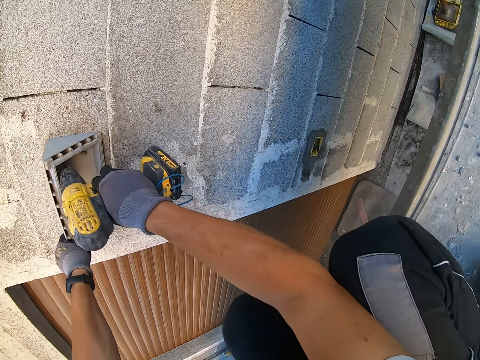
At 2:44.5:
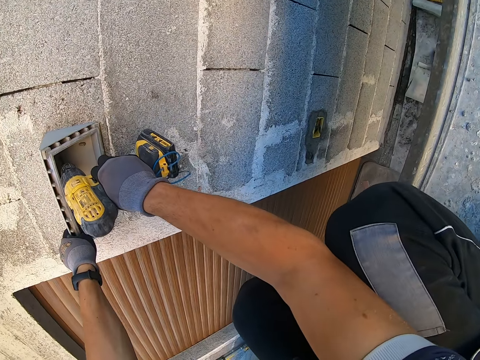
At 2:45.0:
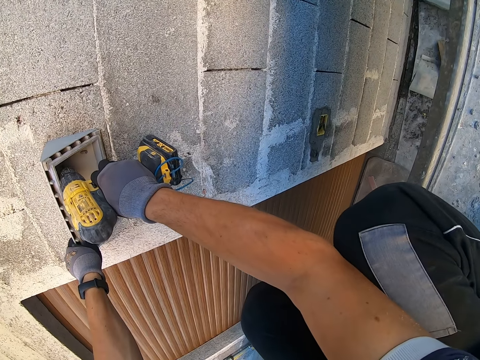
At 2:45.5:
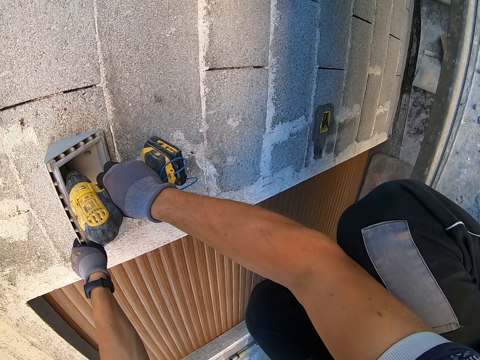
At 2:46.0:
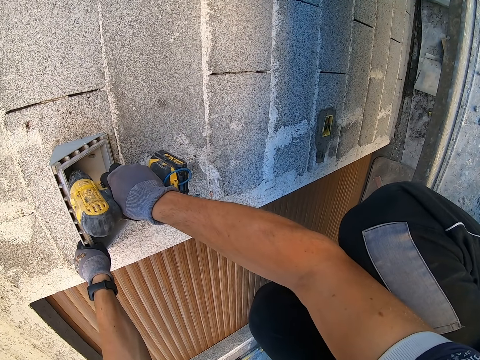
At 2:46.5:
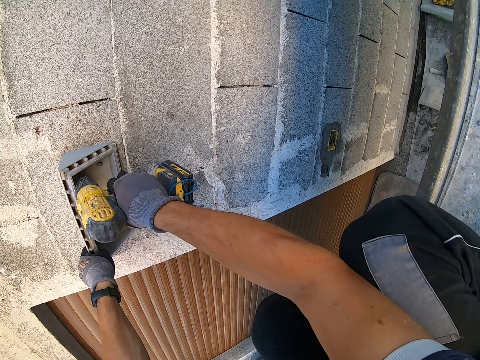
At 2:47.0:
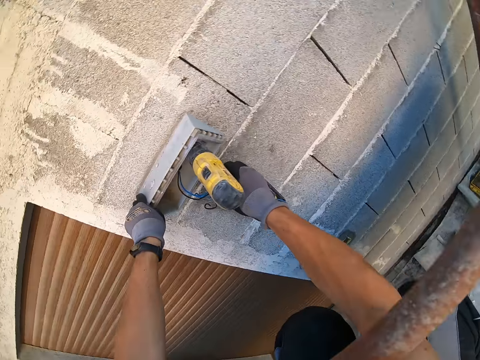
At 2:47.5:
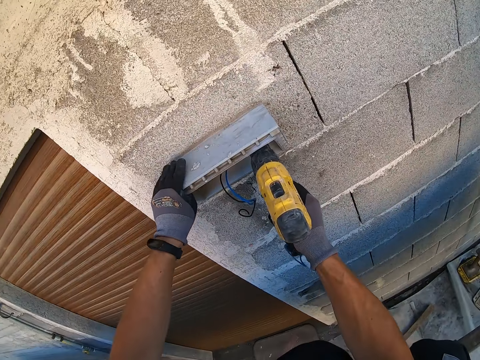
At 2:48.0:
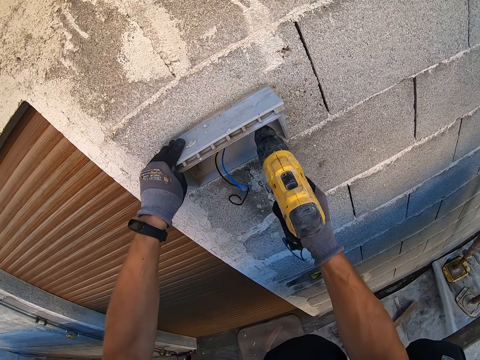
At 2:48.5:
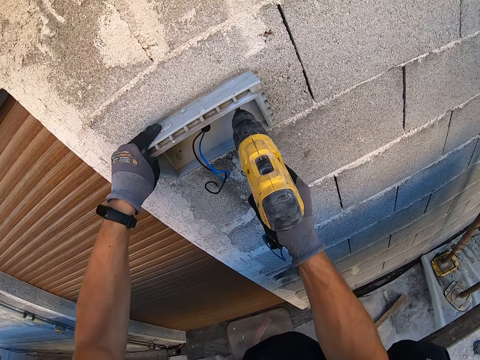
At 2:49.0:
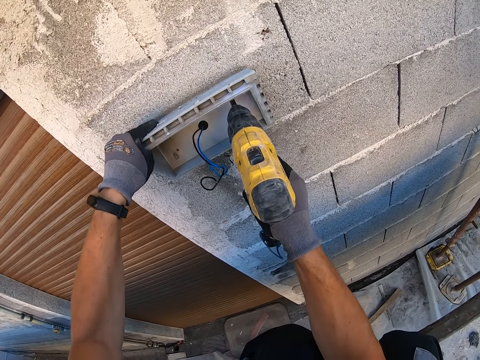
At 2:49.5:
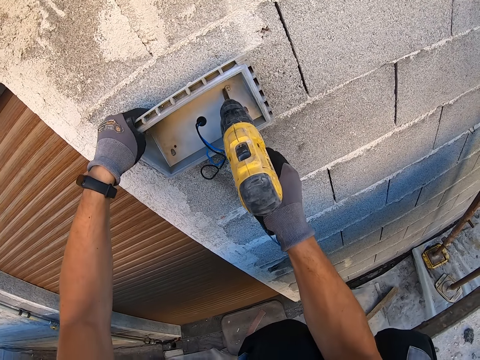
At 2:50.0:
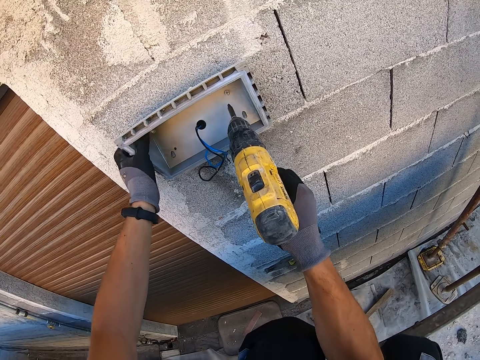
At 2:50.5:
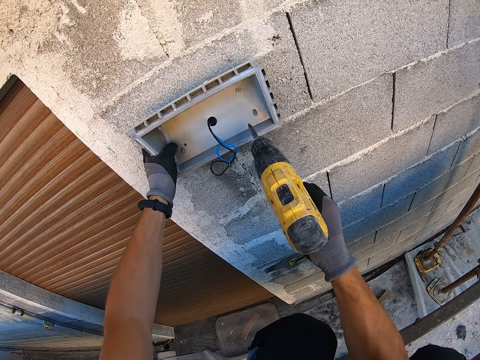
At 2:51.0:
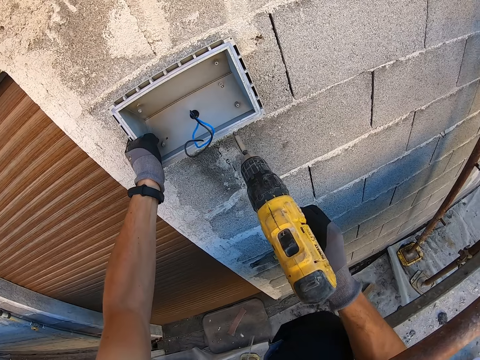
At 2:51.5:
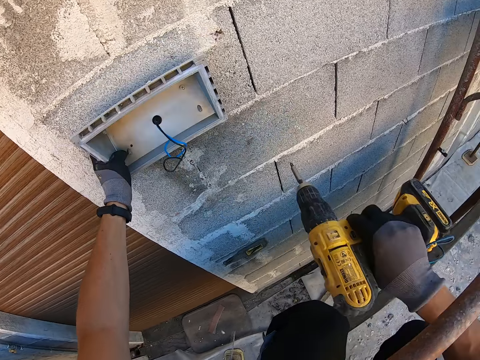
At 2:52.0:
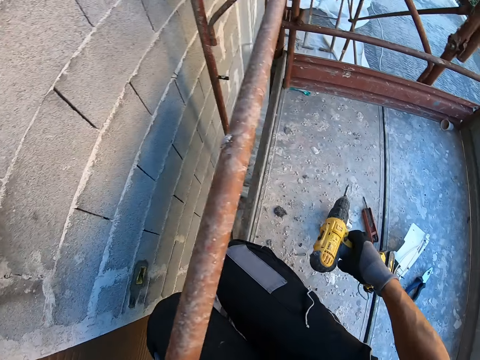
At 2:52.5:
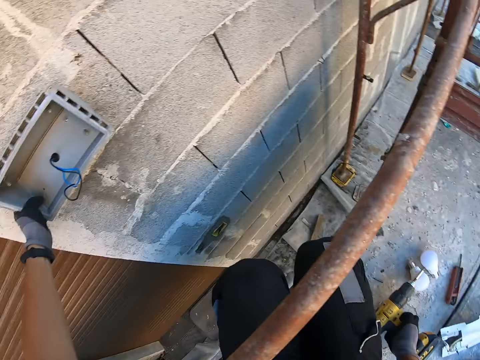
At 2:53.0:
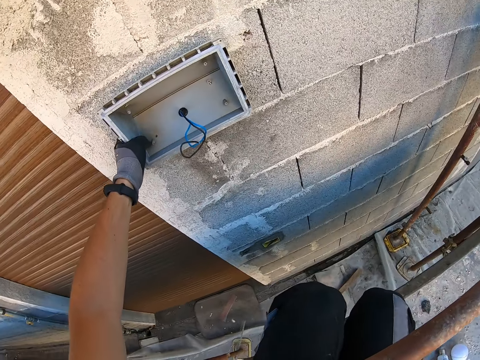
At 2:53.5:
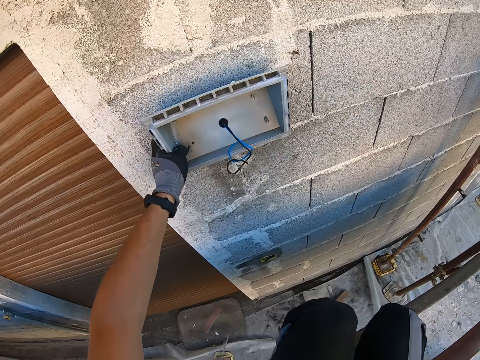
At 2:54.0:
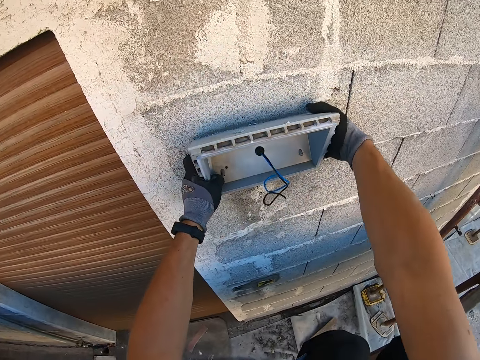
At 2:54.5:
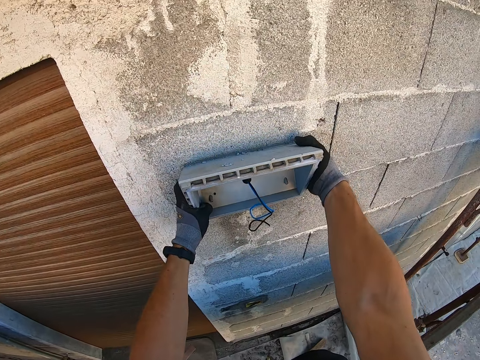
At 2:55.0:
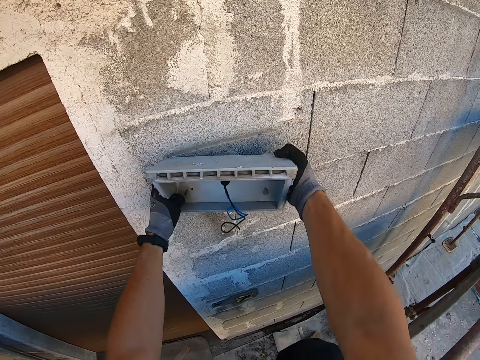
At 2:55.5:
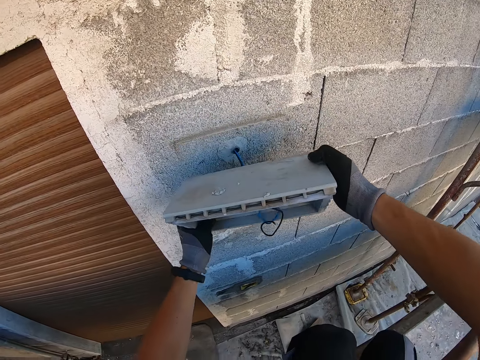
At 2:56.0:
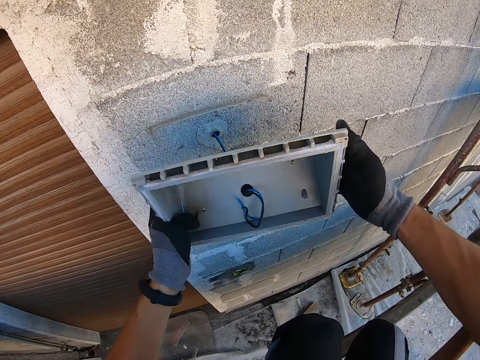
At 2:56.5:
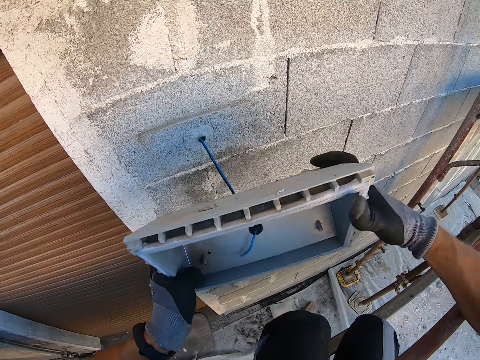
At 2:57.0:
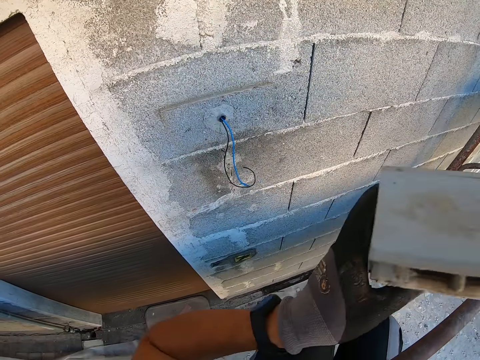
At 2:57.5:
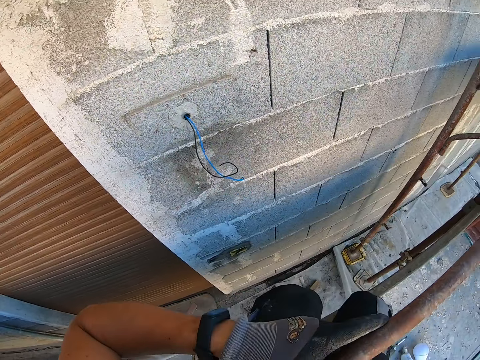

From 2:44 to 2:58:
The camera wearer unscrews a bolt in the flood light or wall light bulb holder on the wall with the drill in his gloved right hand. He holds the wall light bulb holder with the left hand. He drops the drill in his gloved right hand on the scaffold. He removes the flood light on the wall with his gloved hands, and removes his gloved left hand on the flood light in his gloved right hand.

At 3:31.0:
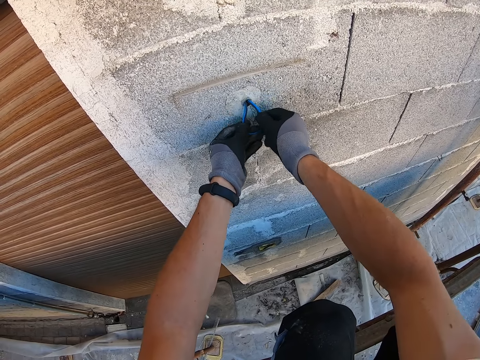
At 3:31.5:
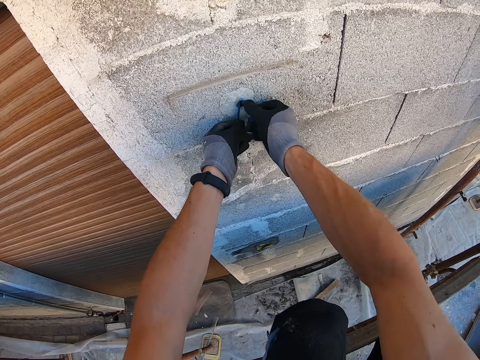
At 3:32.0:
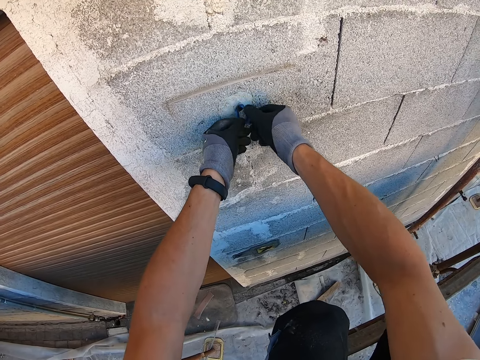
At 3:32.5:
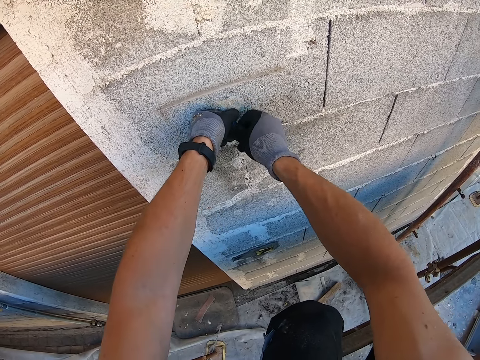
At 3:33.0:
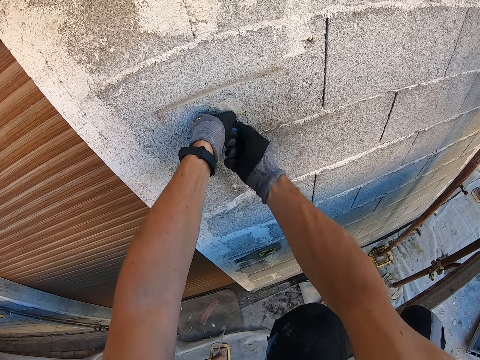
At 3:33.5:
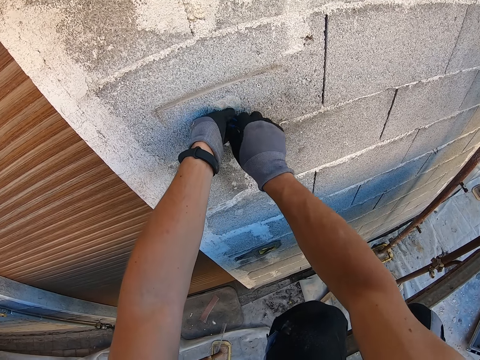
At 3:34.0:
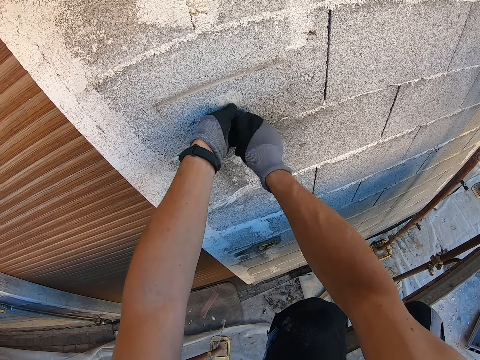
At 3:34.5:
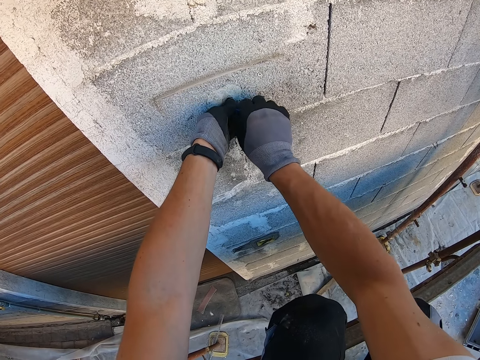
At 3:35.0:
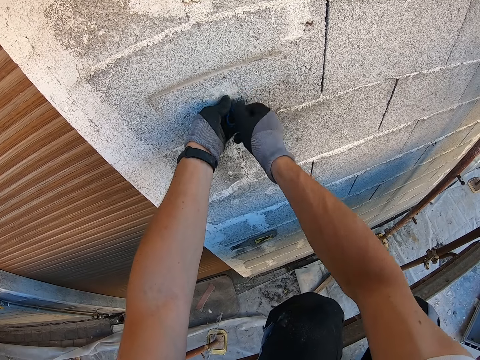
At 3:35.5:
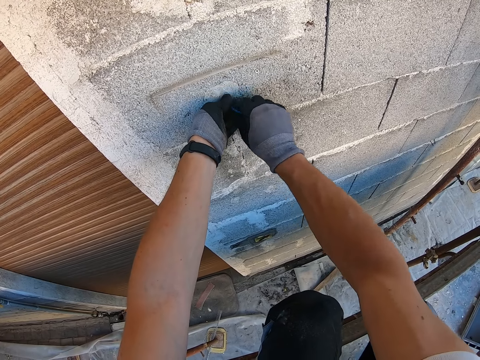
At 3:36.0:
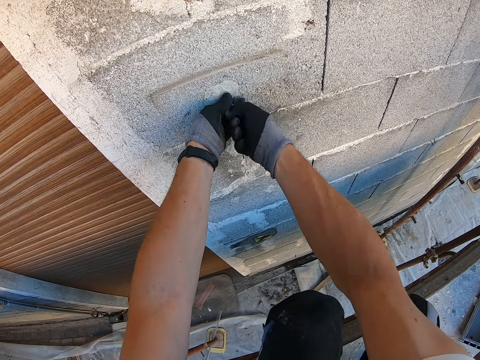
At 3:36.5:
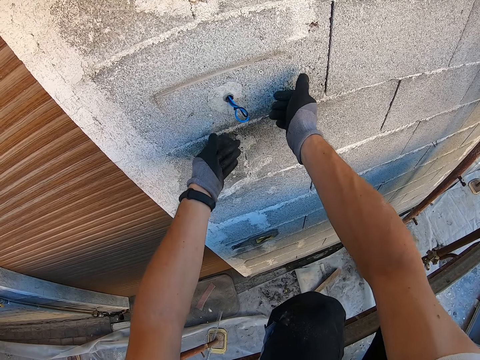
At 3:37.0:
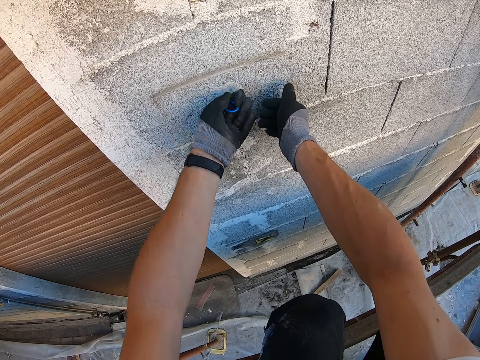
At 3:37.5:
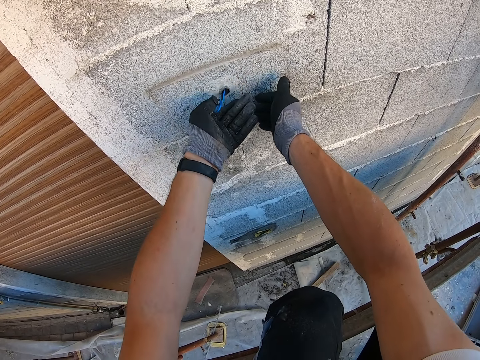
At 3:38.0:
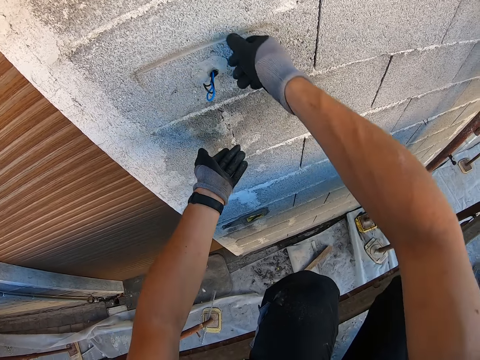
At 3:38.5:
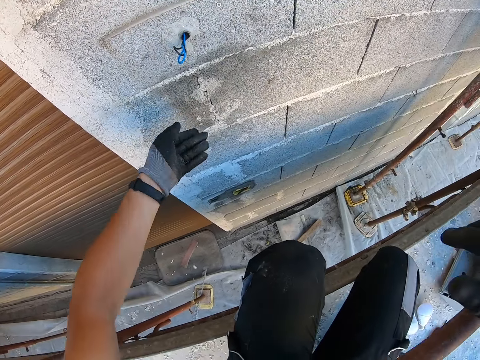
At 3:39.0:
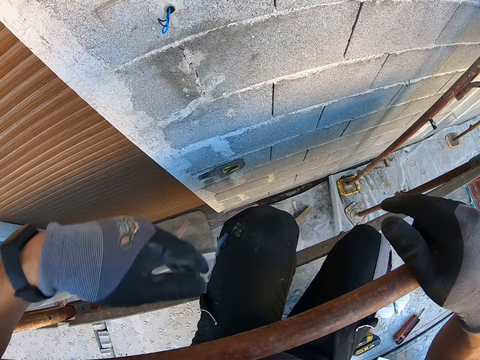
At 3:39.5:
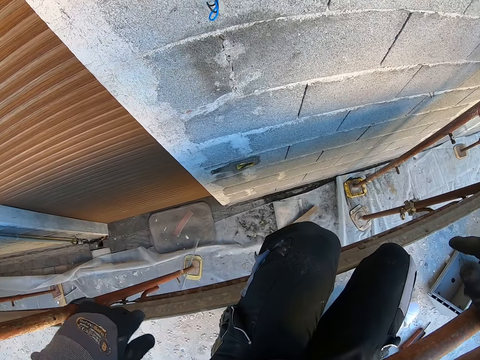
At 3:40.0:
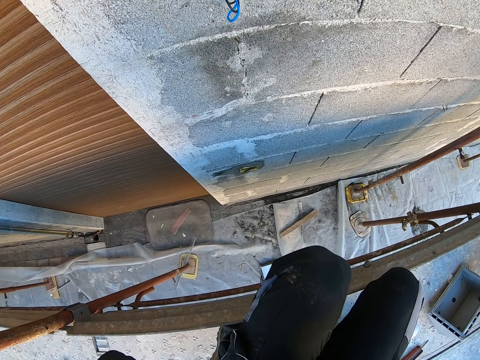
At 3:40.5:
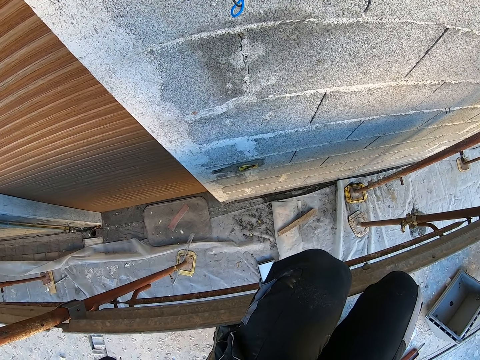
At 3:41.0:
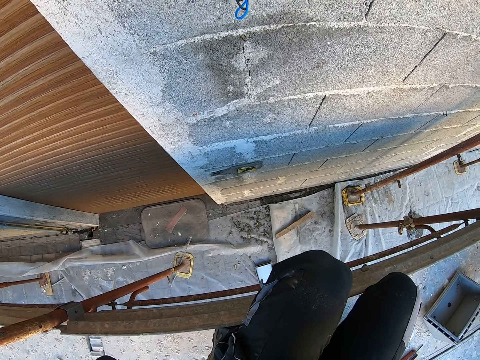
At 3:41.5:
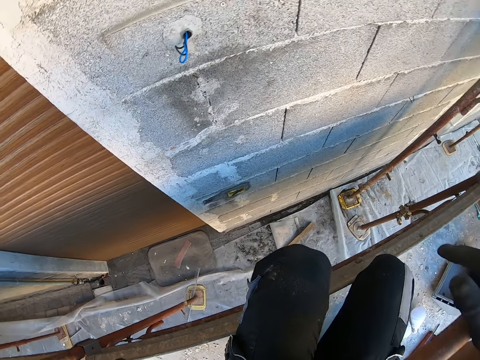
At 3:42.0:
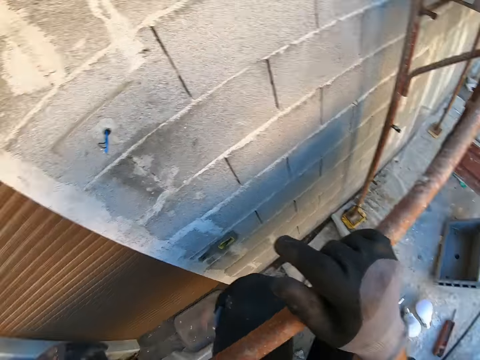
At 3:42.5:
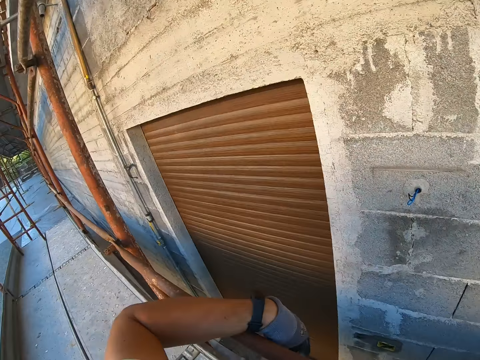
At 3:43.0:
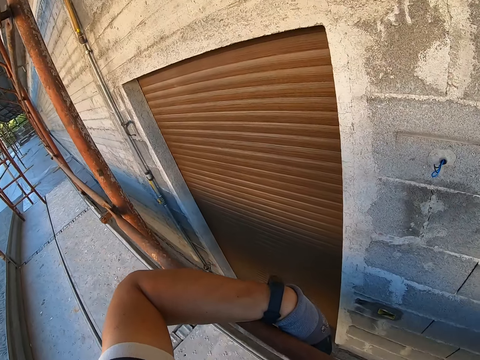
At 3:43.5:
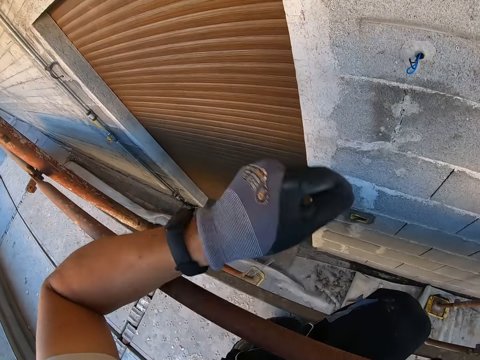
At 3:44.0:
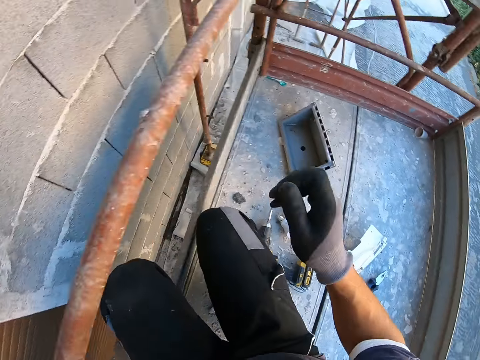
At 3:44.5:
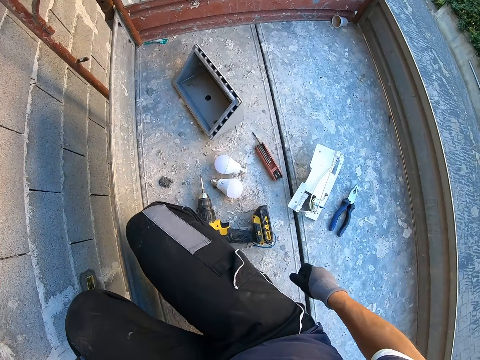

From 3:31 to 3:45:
The camera wearer twists the wires on the wall with his gloved right hand. He looks at the ground, and looks around the building.
